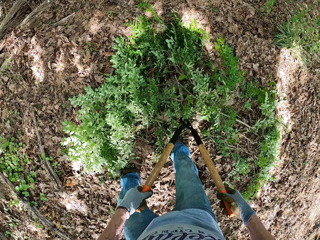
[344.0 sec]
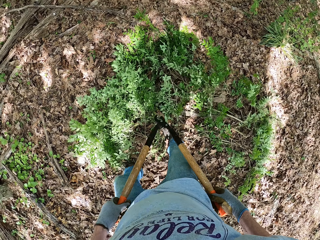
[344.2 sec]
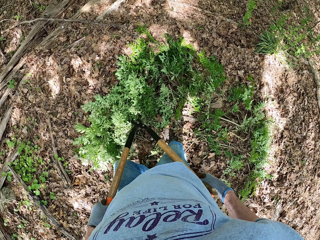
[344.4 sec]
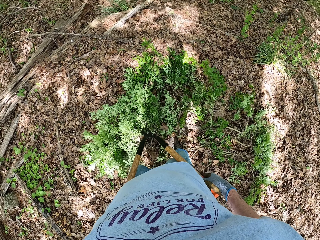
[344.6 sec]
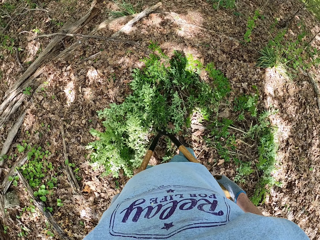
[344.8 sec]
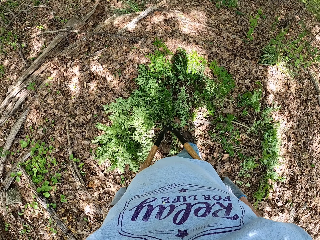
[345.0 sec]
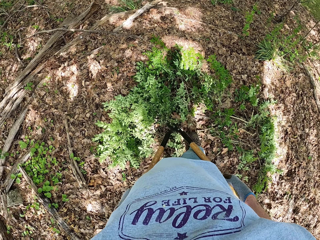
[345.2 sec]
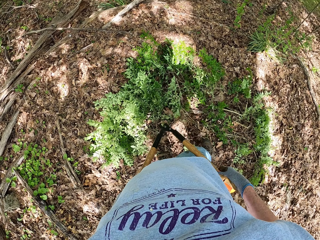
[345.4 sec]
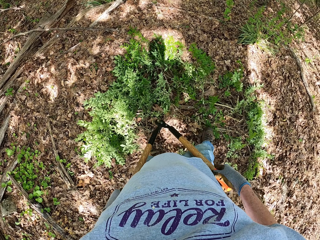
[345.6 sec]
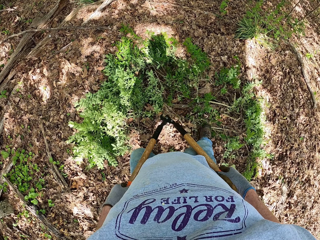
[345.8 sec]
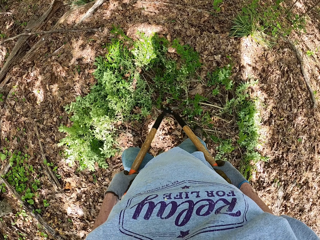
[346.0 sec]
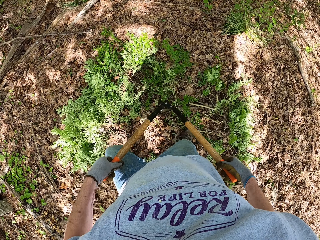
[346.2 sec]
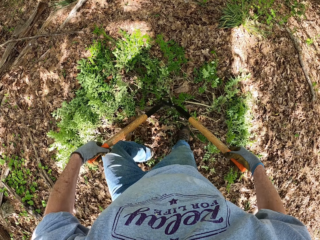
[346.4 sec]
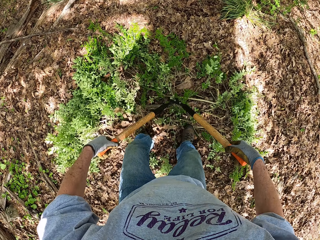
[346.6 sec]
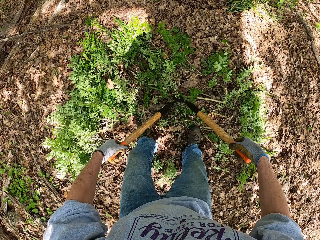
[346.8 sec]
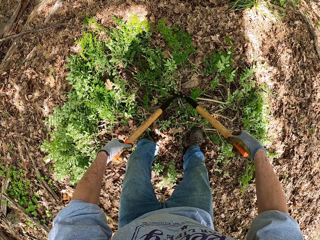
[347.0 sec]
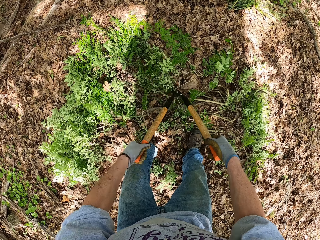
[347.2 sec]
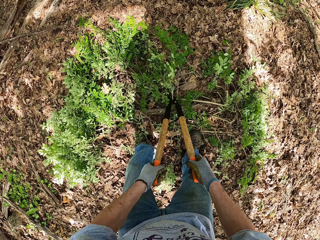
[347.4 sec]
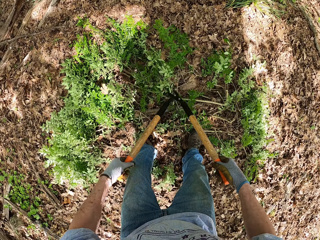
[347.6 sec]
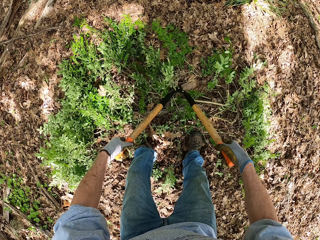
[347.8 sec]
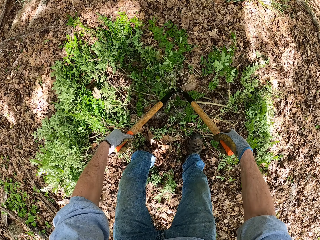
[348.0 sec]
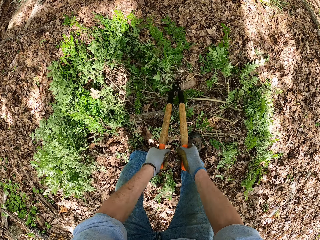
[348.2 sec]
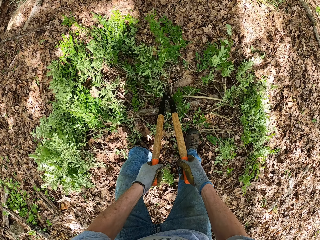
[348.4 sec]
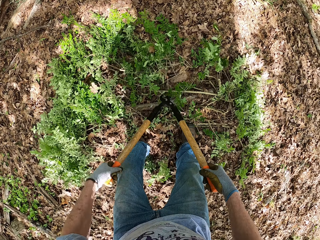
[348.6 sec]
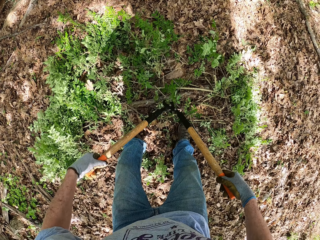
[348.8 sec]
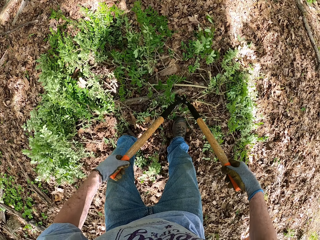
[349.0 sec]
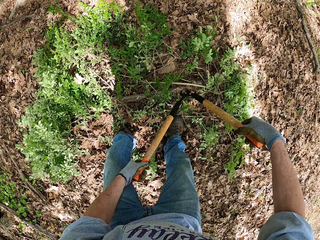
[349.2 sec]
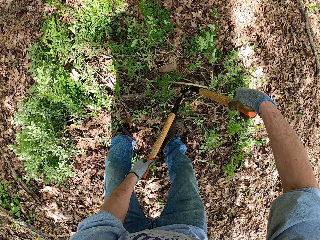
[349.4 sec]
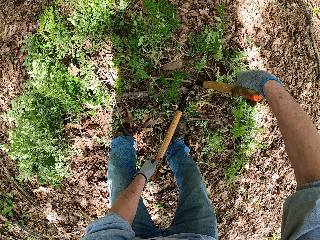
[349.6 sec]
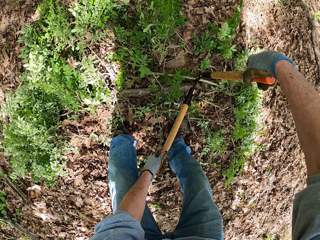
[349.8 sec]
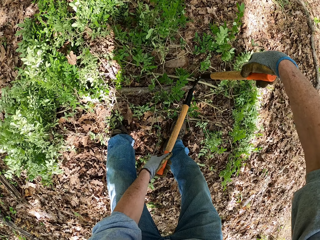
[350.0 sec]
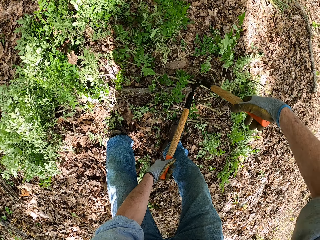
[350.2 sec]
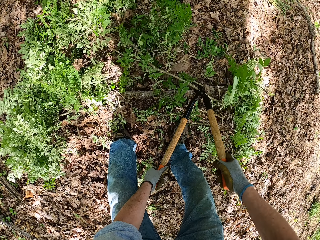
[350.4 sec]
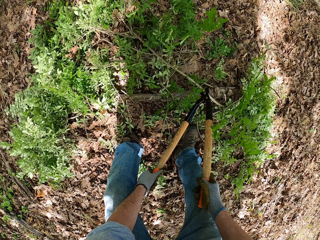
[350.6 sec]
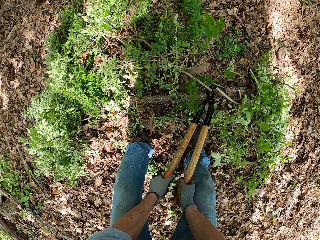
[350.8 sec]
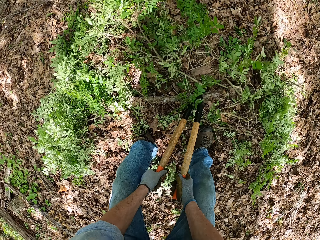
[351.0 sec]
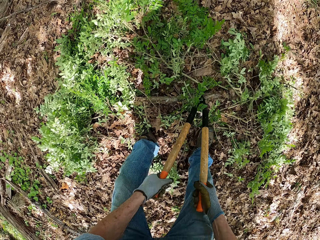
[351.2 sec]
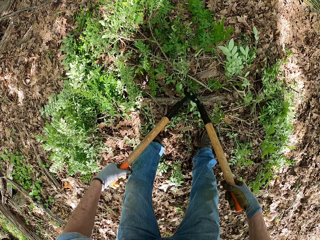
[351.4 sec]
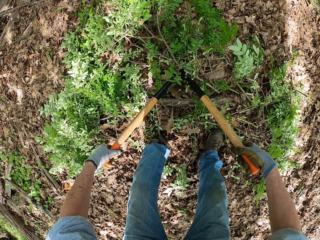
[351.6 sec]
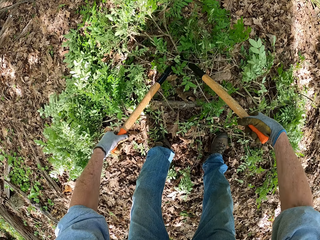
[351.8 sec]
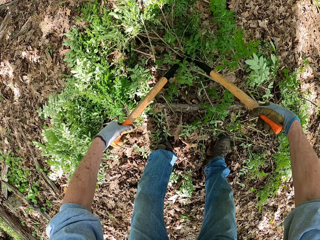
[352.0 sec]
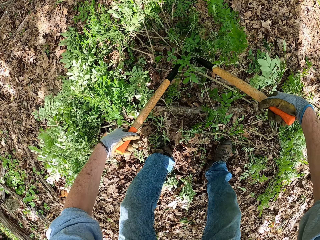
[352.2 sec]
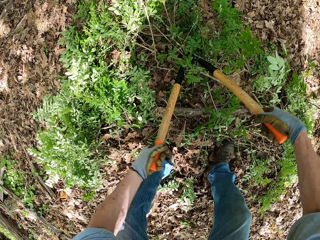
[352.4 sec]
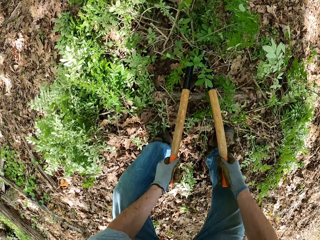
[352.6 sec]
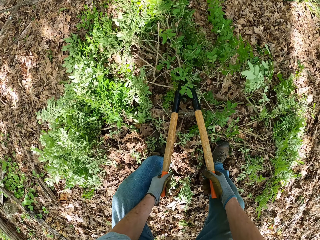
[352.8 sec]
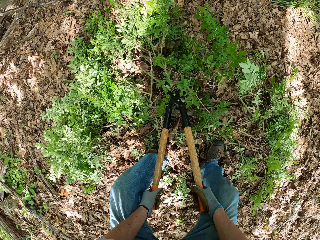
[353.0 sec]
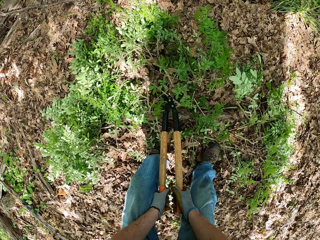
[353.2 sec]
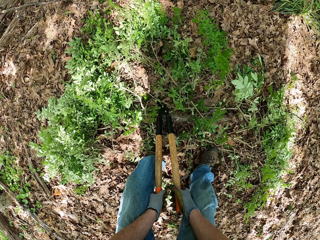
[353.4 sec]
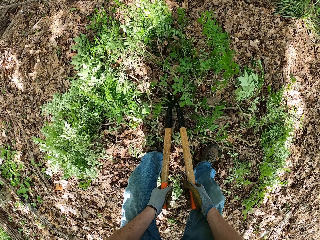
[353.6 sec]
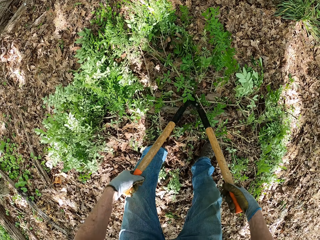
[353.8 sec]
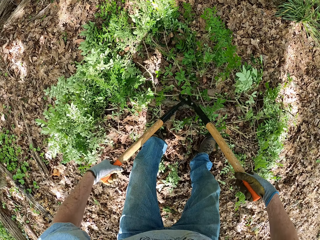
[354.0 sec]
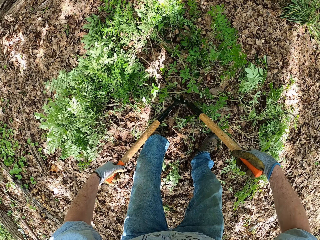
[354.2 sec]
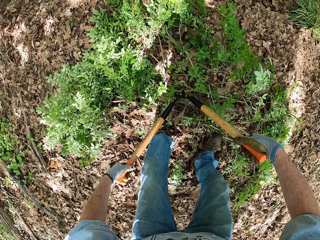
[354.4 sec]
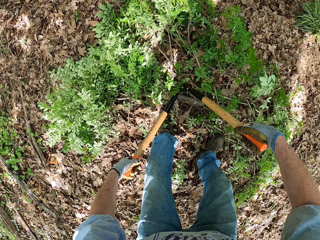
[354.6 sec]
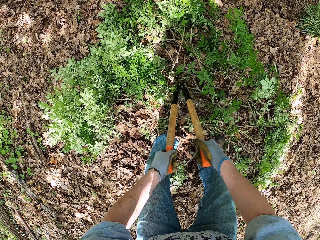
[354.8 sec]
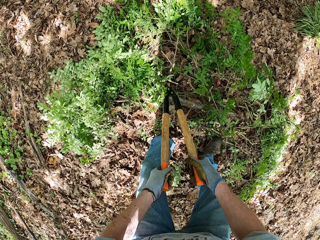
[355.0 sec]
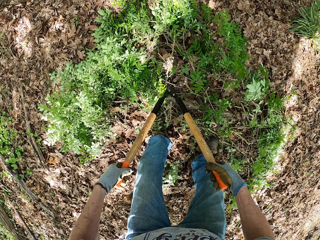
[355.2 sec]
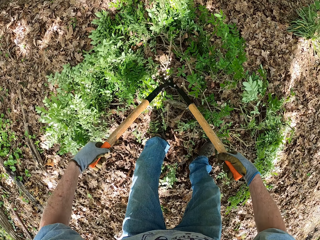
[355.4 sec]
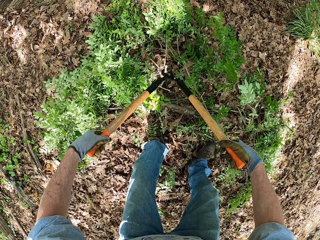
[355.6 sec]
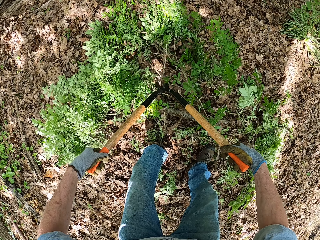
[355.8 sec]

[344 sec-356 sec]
The camera wearer moves forward. They cut the tree plants with a pruning shear.

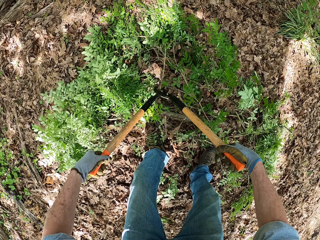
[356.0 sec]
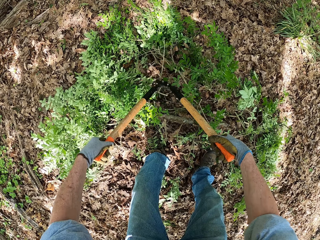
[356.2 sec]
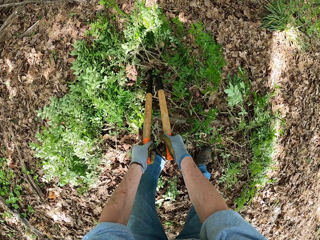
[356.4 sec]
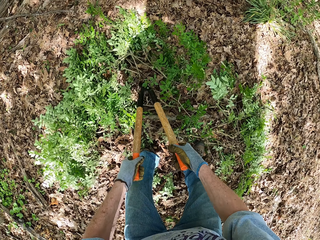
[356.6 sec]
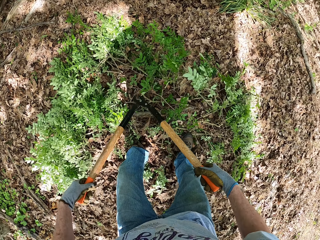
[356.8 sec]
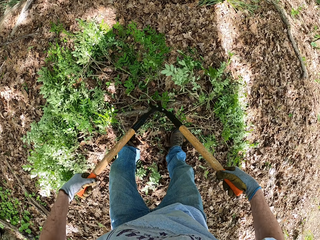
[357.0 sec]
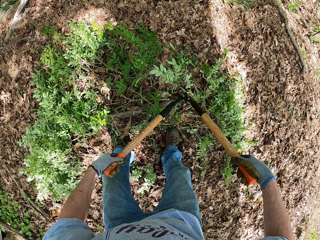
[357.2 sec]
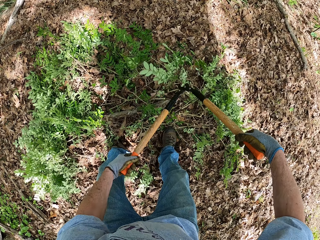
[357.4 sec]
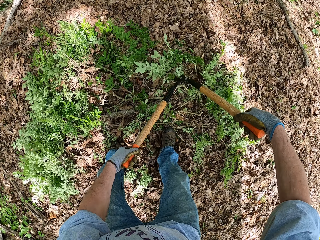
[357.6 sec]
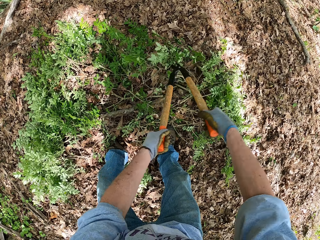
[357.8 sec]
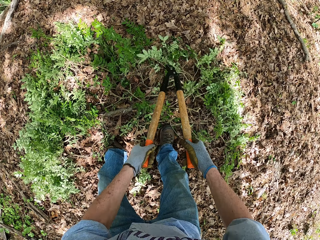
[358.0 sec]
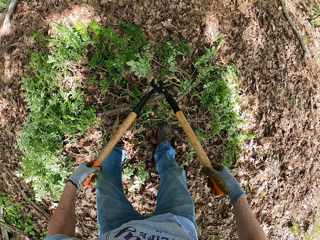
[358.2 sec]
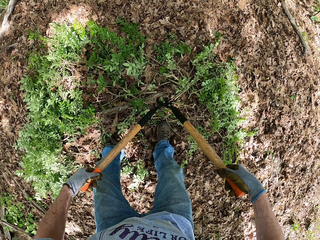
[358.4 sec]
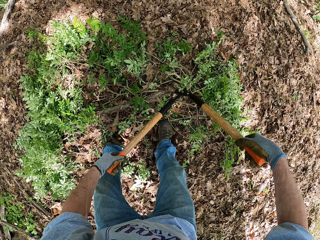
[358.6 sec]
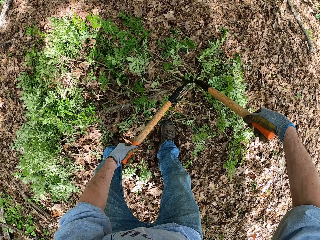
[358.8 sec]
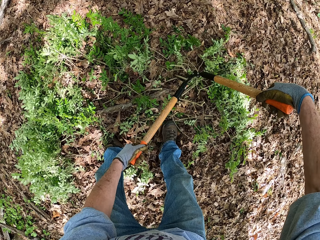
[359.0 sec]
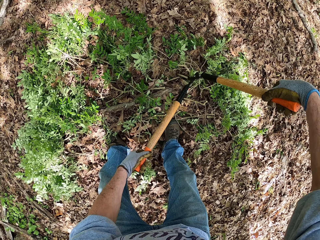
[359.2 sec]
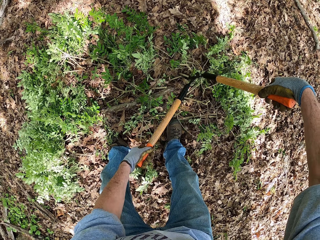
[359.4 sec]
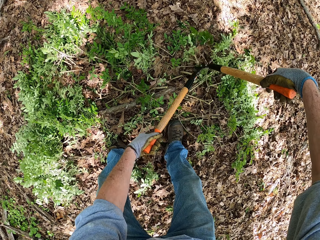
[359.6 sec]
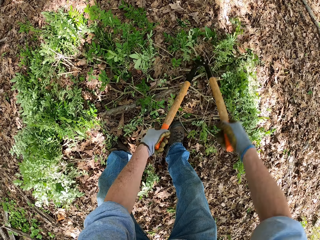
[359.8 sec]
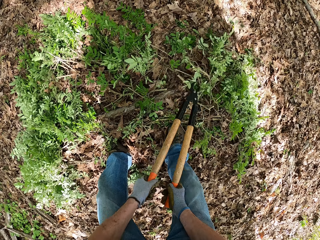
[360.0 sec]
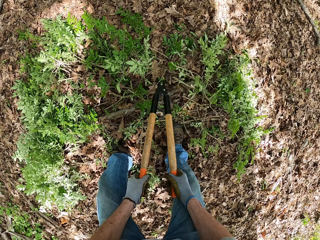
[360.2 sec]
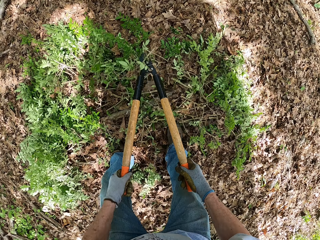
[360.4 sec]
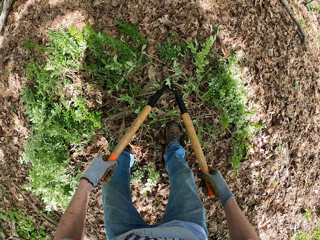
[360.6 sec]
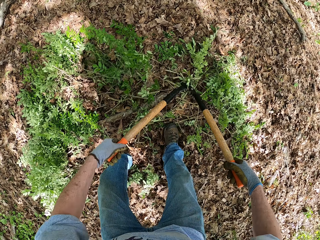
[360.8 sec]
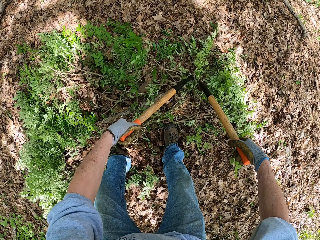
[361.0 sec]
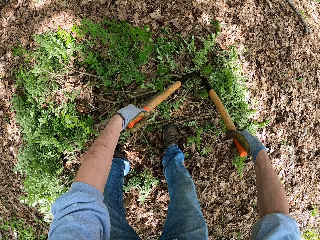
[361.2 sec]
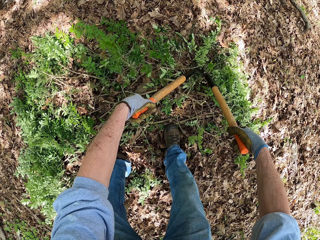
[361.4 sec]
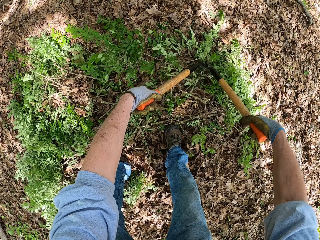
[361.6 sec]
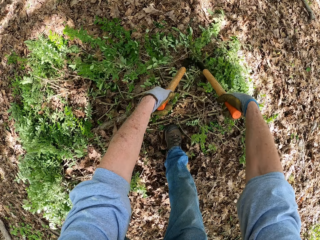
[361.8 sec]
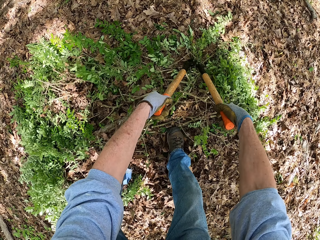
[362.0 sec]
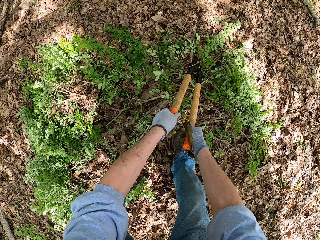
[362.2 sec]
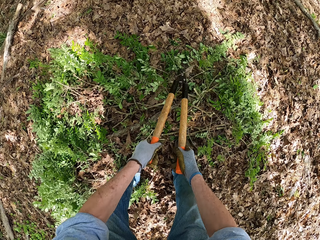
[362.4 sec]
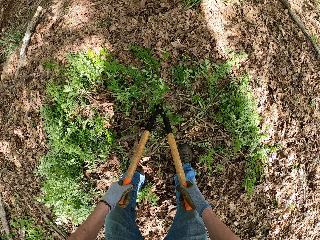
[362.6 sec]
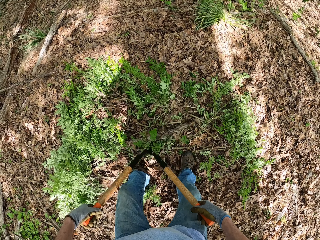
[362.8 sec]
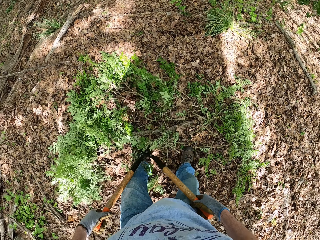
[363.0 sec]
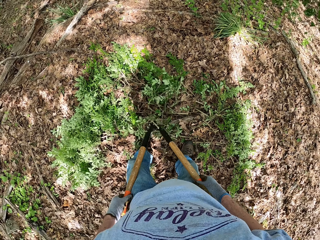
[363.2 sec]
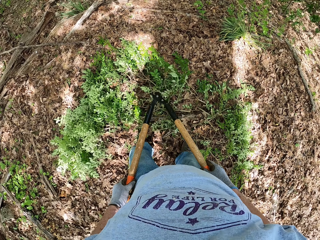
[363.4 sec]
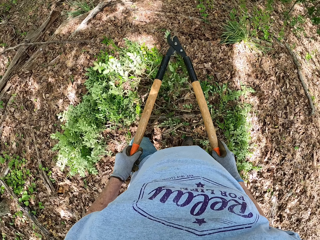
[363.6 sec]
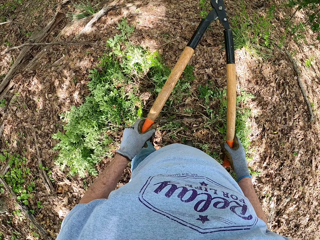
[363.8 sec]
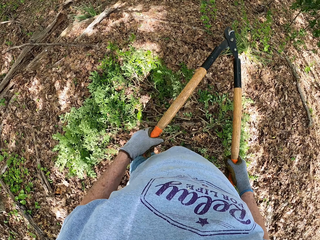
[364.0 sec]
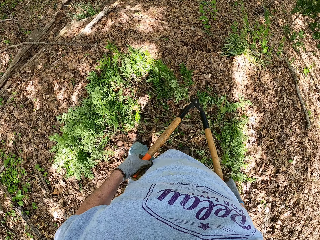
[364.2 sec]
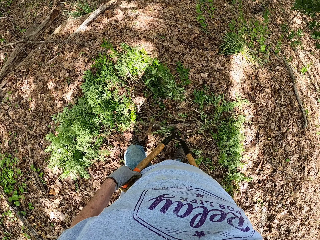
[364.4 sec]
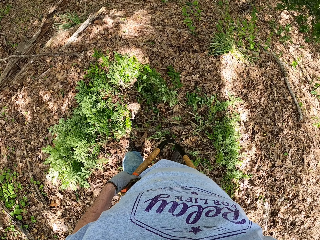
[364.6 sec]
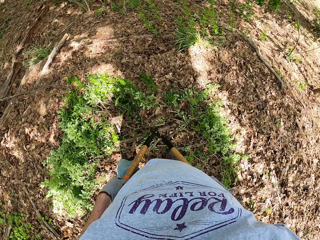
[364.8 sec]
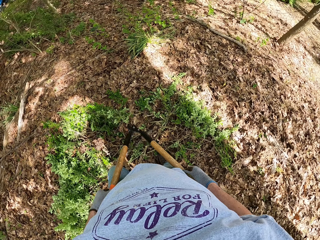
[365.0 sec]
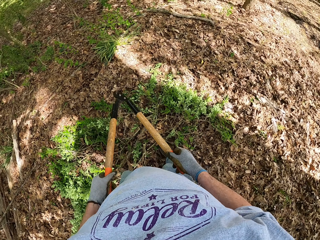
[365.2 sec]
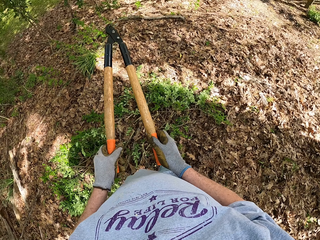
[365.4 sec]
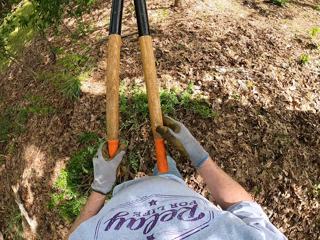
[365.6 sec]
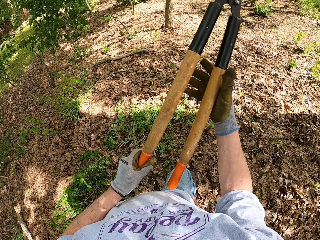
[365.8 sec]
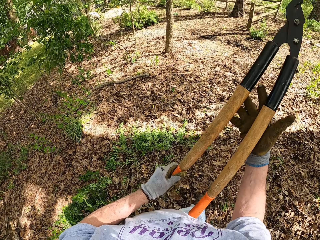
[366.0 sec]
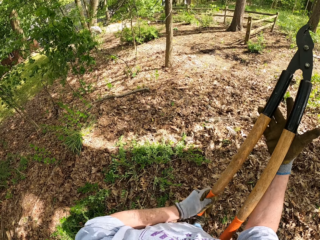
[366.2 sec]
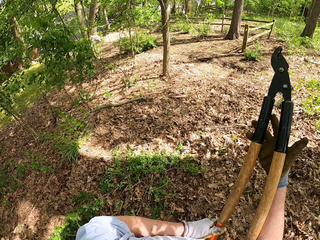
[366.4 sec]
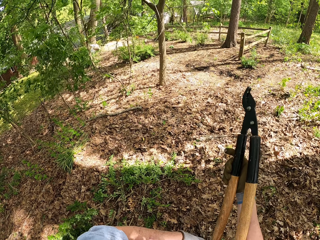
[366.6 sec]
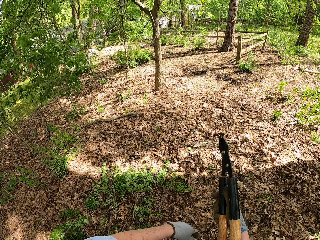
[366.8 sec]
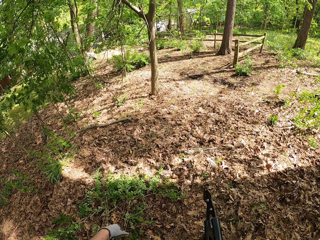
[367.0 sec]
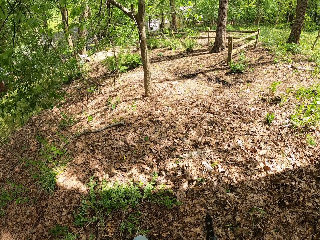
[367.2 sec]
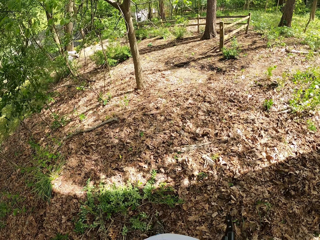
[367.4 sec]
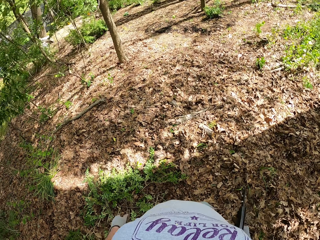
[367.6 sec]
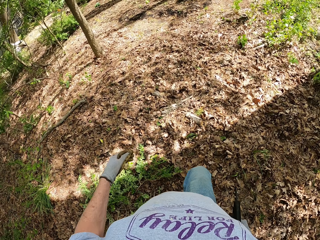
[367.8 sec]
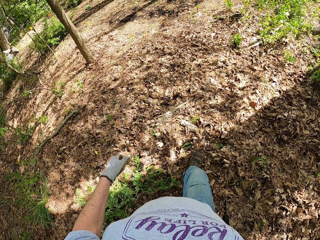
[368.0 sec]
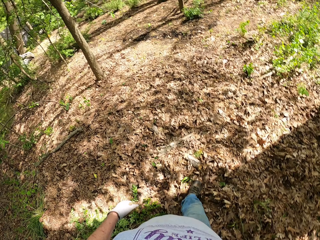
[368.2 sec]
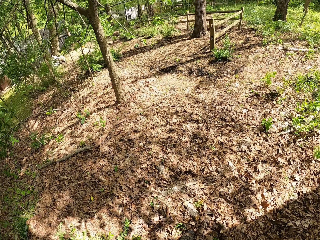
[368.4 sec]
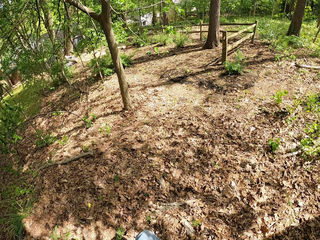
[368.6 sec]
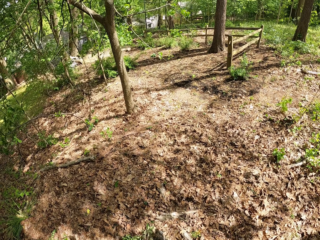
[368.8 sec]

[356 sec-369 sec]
The camera wearer stops cutting the branches with the lopper. He looks around the garden. He raises the lopper with his two hands and passes the lopper to his right hand. He folds the pruning shear. He walks forward with the lopper in his right hand.
